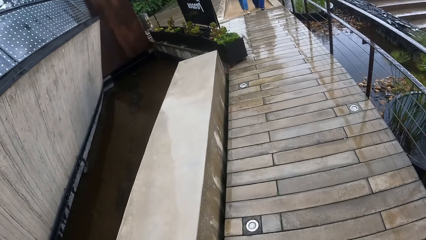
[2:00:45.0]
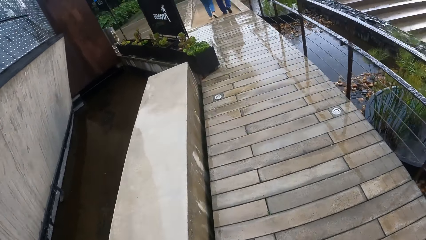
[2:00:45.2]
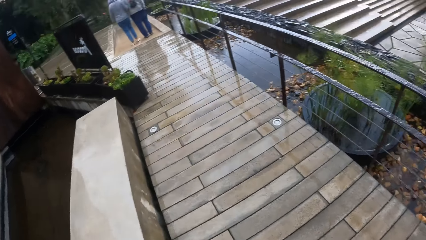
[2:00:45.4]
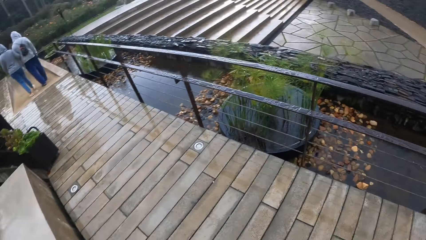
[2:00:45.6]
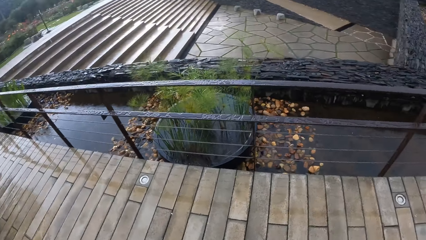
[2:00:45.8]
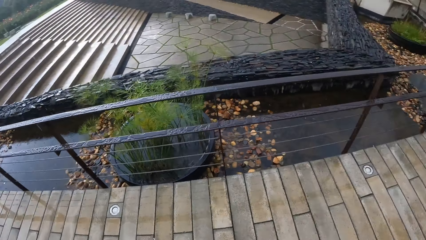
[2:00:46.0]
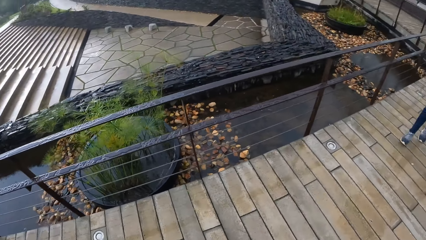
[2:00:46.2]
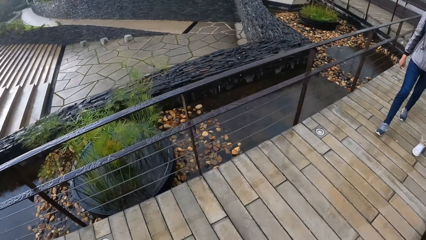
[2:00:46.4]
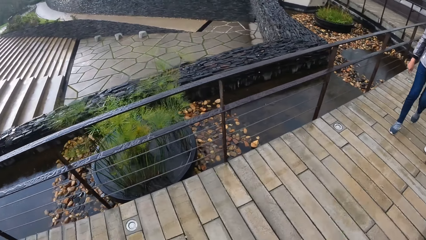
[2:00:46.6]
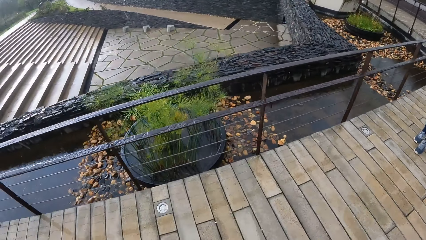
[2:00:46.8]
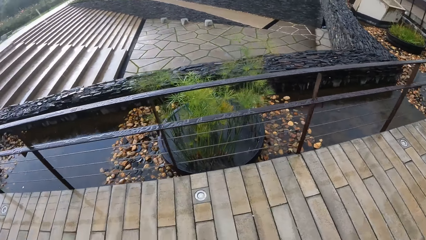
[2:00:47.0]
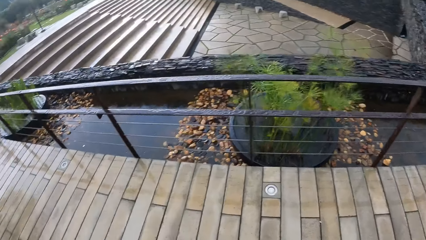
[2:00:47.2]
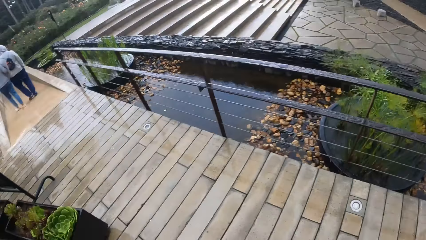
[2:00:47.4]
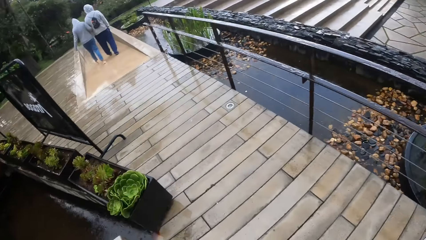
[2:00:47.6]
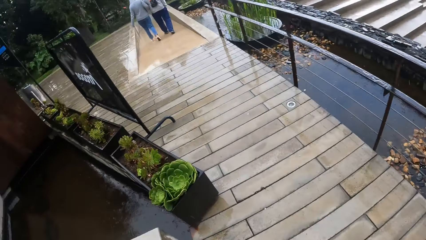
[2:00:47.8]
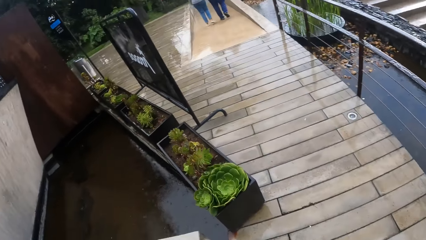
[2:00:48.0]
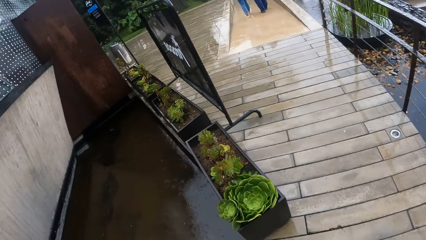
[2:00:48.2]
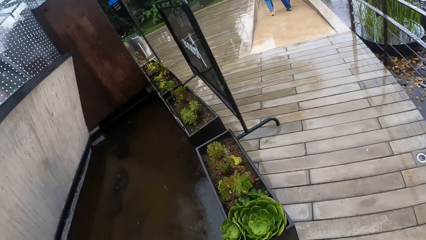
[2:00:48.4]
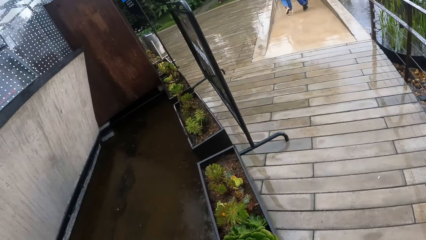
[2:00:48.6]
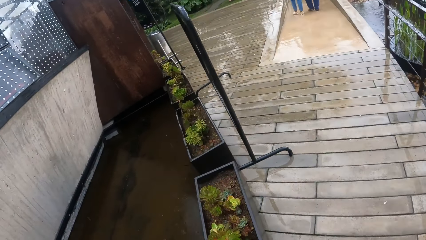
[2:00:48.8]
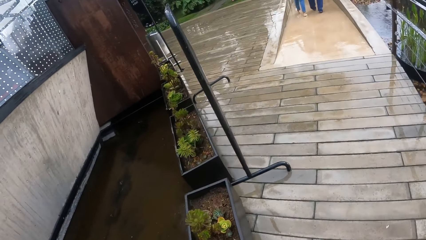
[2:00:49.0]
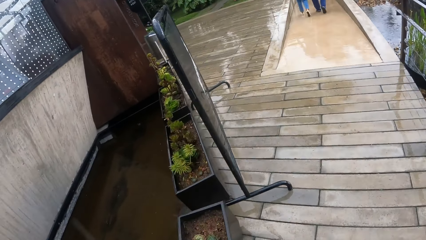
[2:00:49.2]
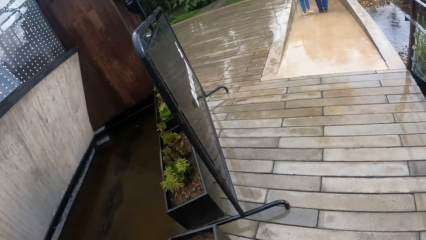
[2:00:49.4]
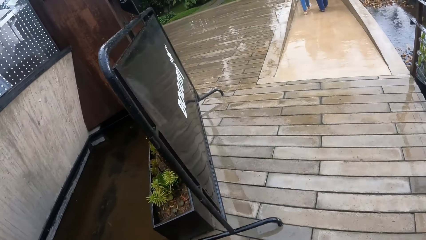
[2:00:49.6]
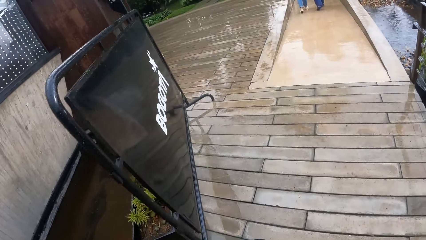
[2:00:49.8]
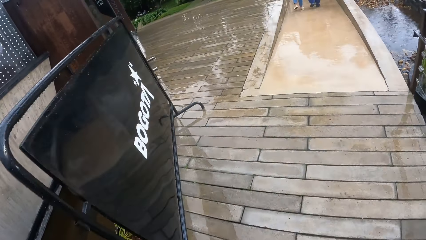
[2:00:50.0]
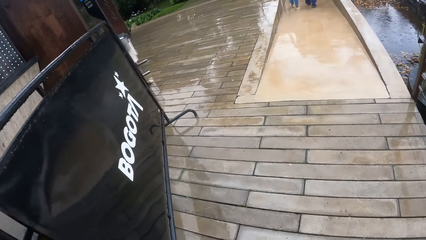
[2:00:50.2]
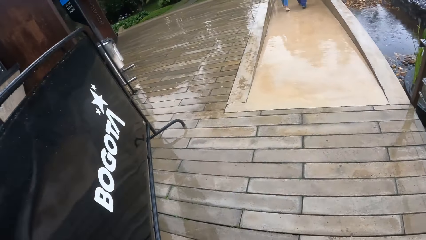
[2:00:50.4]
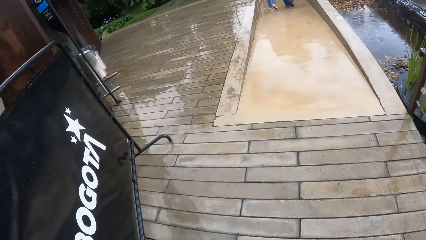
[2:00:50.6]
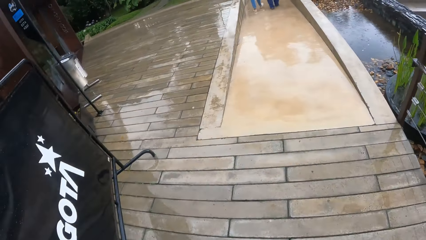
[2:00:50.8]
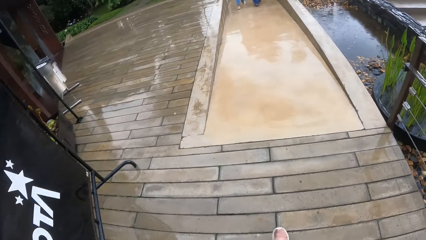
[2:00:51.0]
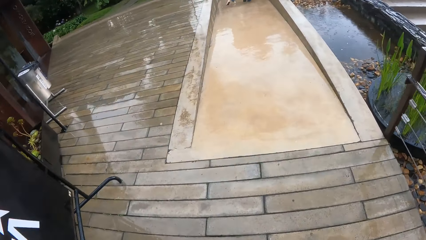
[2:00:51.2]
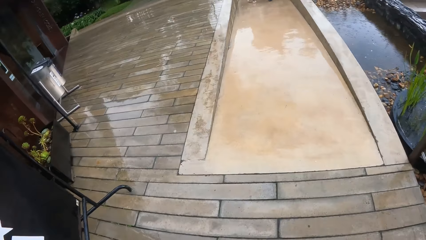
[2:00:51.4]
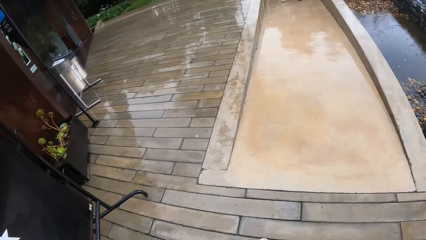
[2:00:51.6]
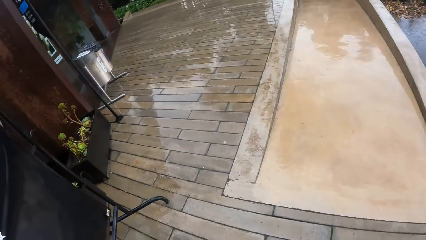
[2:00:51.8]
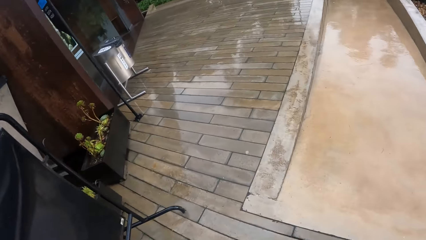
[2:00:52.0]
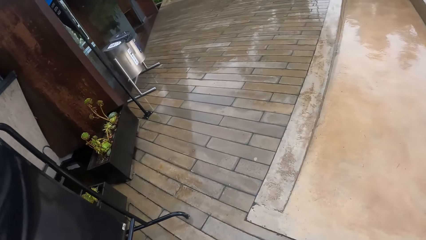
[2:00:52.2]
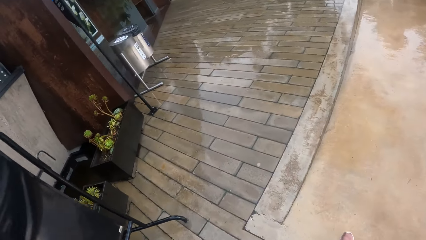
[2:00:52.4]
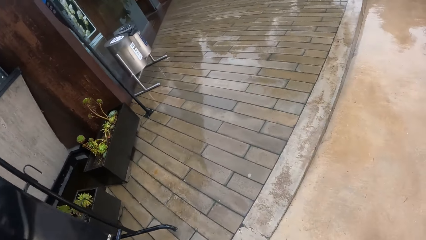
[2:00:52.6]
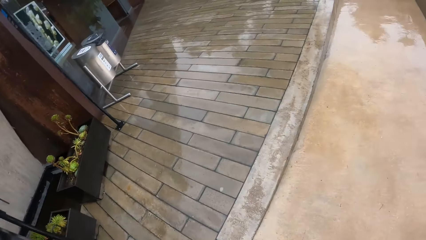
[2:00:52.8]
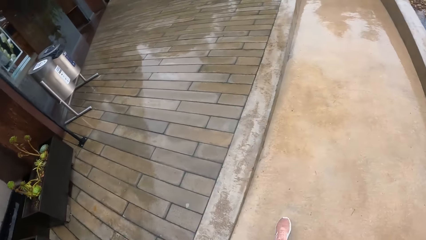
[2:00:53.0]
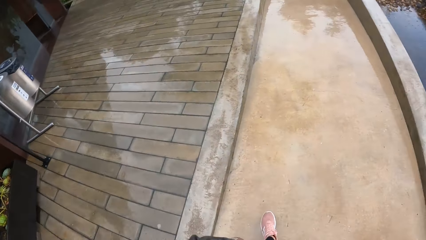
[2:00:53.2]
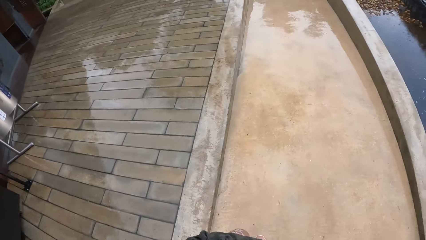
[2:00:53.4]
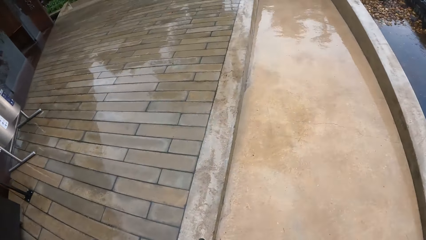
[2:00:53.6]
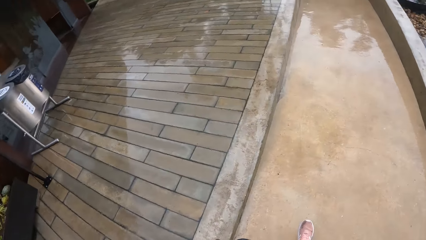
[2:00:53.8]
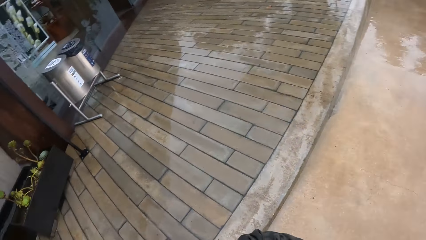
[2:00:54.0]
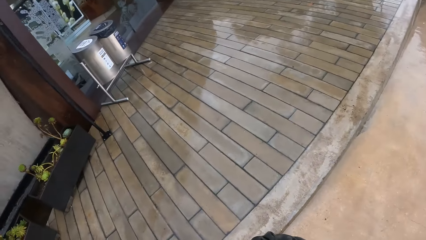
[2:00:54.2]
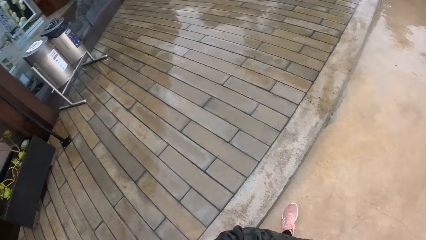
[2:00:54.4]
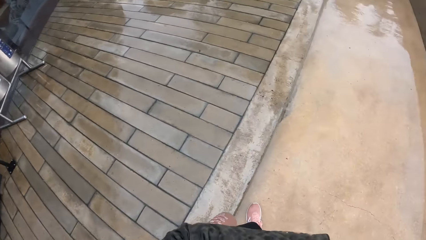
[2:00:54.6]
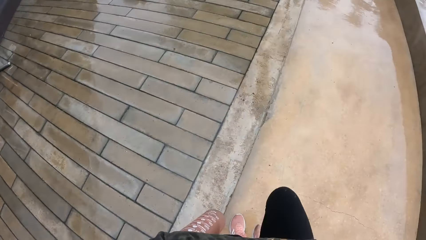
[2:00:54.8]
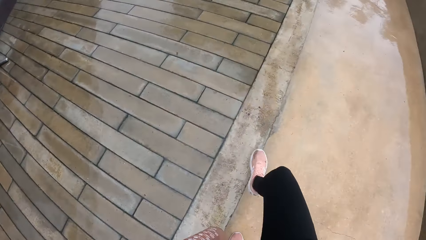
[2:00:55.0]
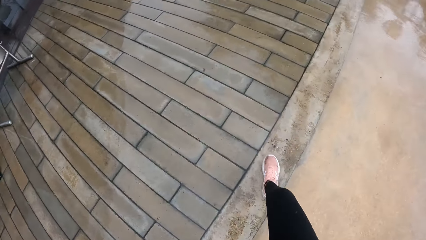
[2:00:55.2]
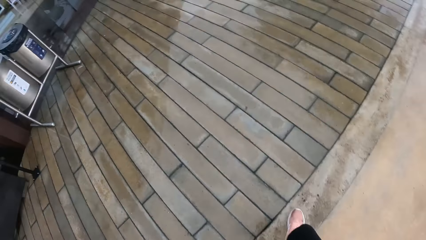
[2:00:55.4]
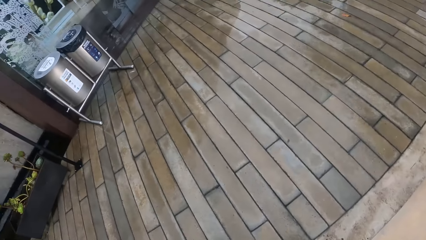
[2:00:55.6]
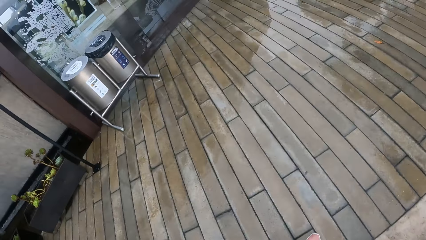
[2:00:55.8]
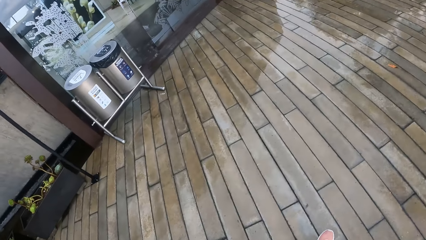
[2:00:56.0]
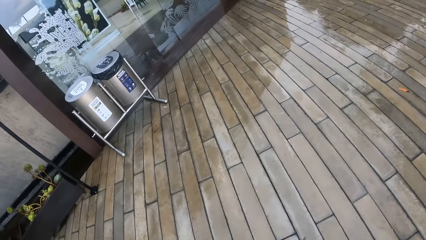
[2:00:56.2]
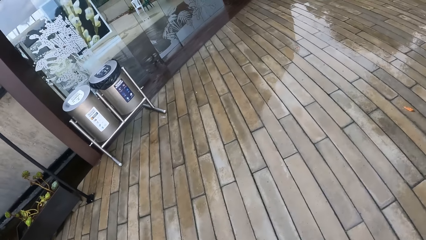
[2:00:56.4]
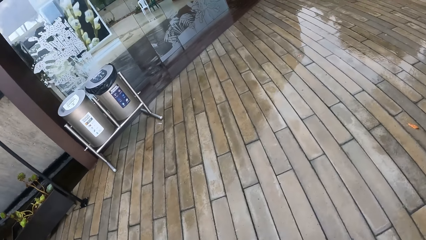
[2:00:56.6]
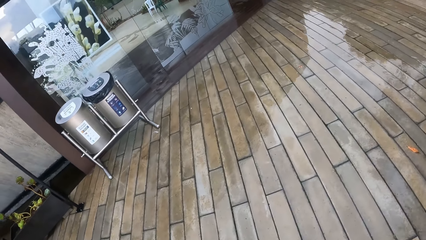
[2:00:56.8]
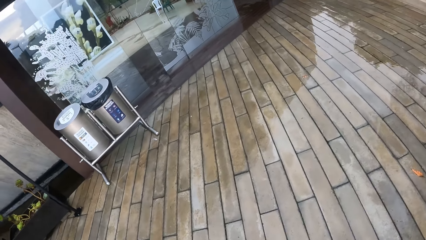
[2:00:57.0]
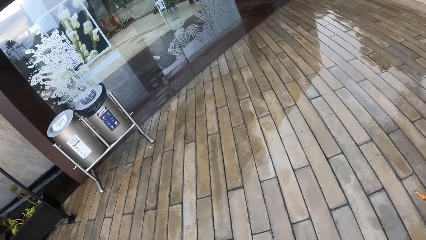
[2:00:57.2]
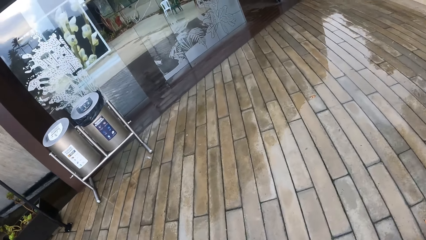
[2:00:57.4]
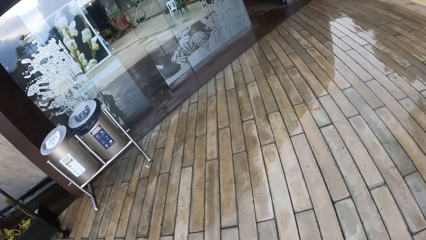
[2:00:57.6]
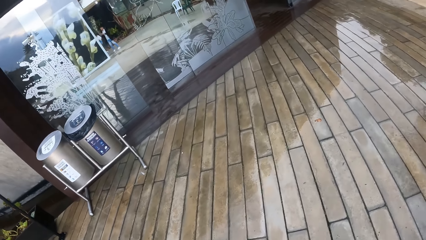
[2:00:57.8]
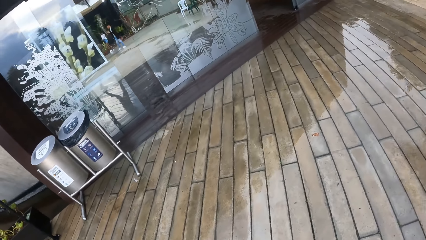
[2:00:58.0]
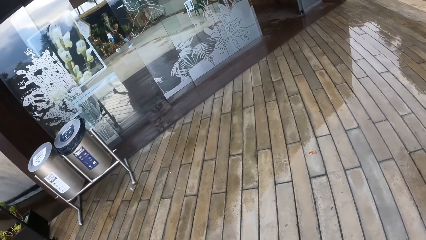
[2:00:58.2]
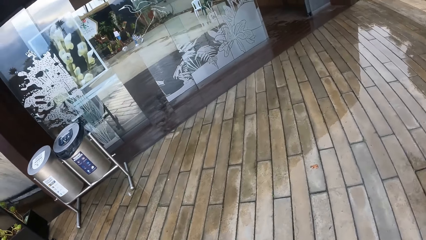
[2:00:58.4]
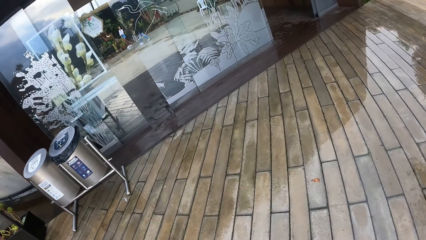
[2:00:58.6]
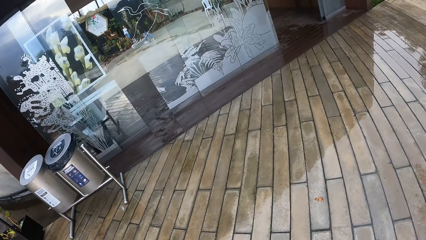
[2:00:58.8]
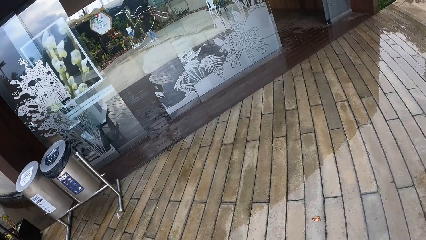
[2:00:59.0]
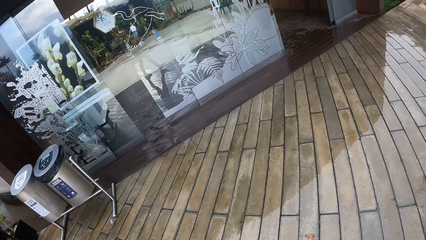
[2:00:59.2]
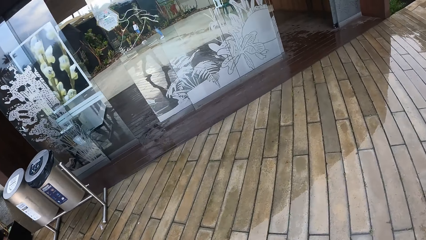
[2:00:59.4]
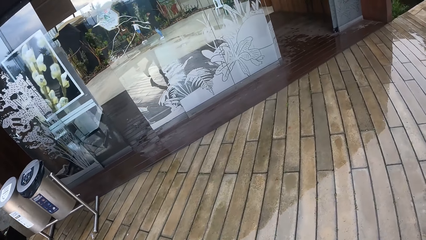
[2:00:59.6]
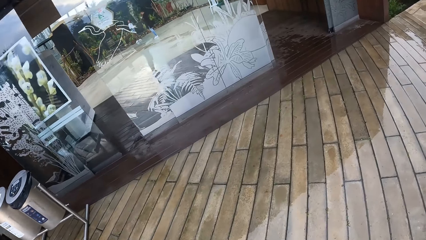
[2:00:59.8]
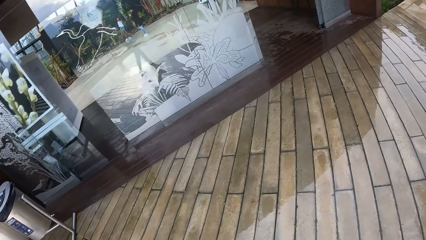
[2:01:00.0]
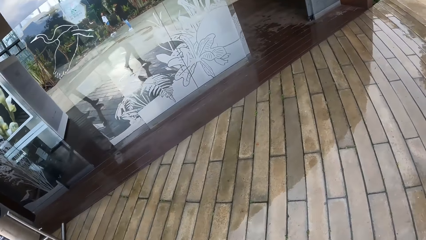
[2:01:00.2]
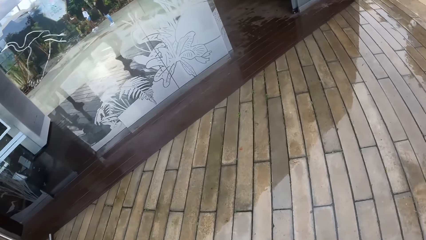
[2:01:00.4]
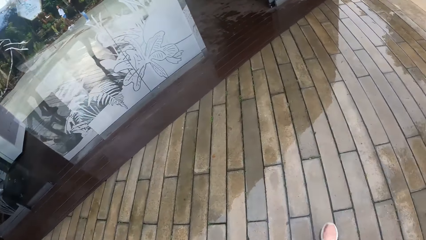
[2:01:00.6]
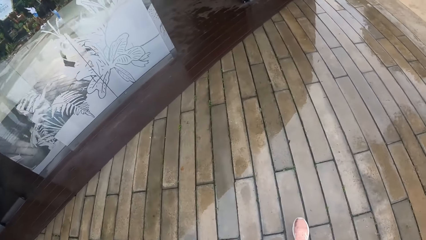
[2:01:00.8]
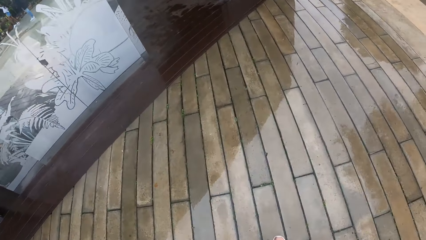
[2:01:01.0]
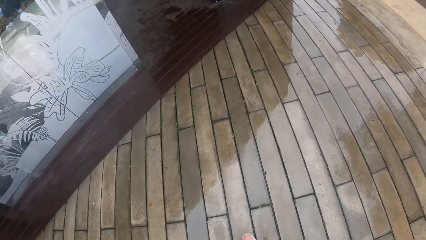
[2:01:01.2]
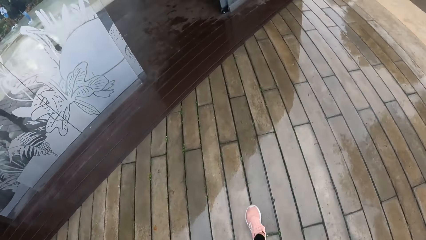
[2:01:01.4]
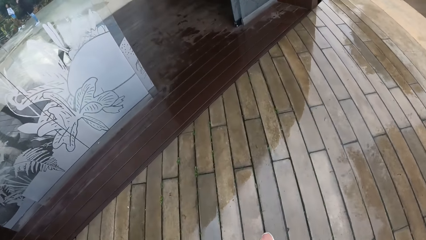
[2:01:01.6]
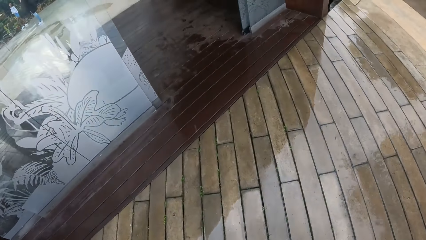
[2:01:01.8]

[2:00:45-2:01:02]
The camera wearer looks around. They walk around.
